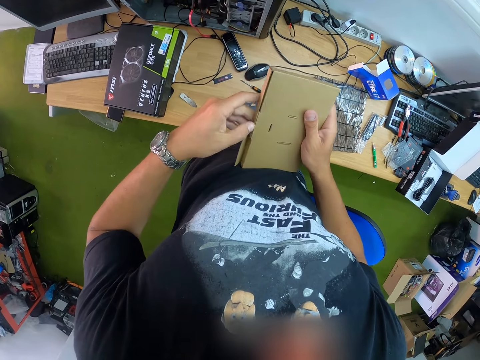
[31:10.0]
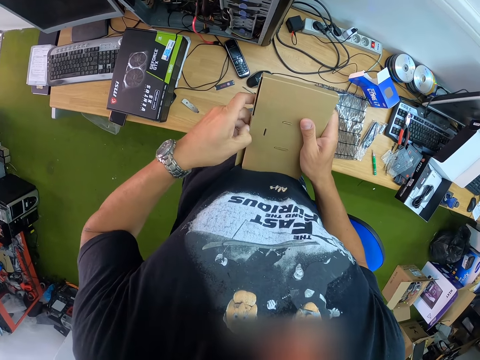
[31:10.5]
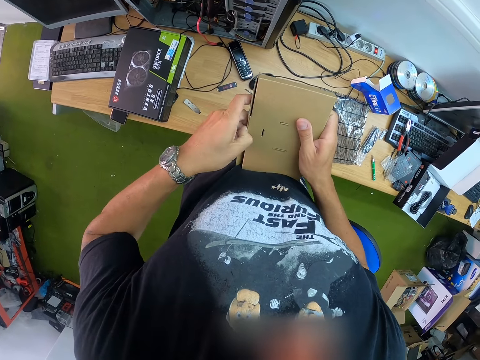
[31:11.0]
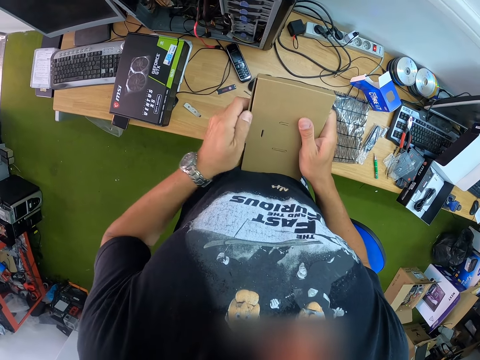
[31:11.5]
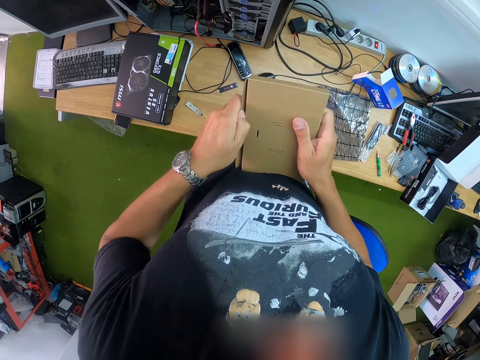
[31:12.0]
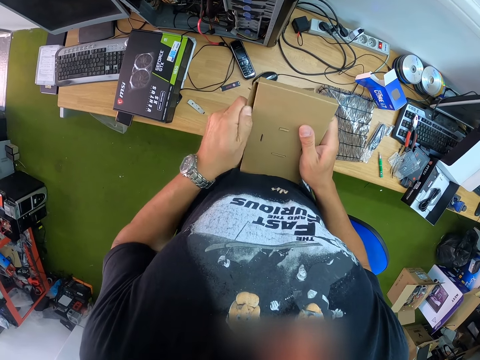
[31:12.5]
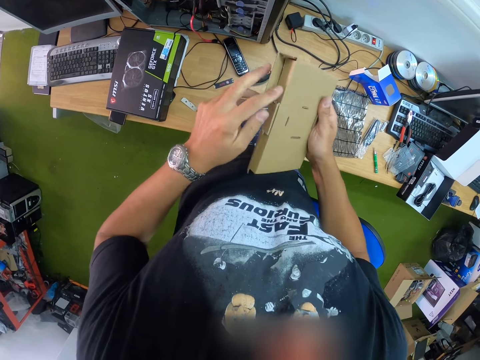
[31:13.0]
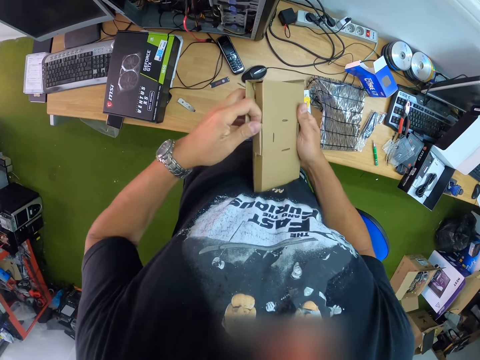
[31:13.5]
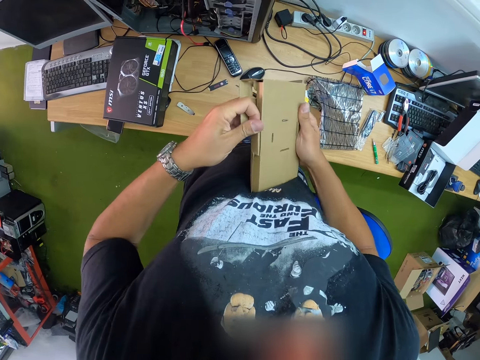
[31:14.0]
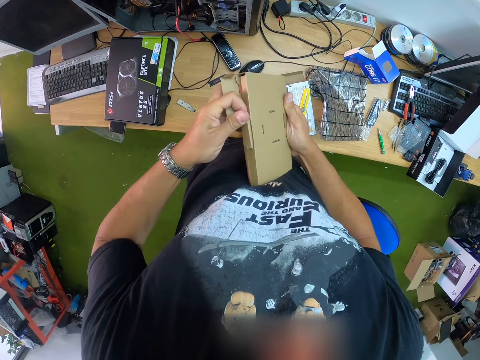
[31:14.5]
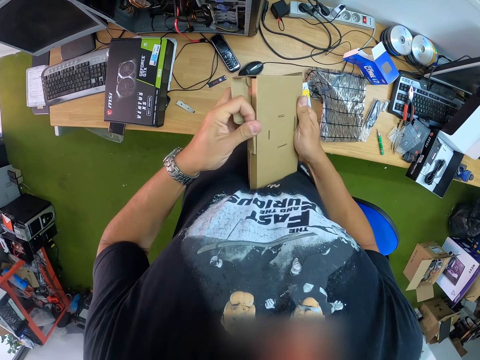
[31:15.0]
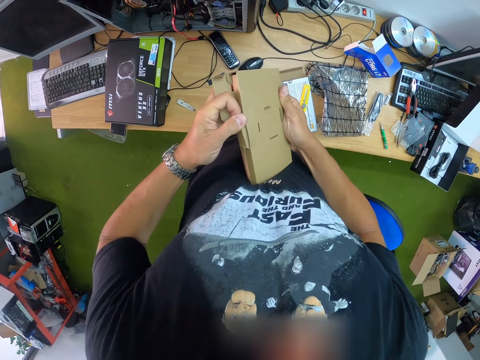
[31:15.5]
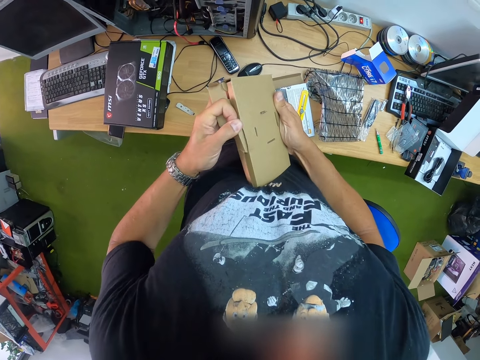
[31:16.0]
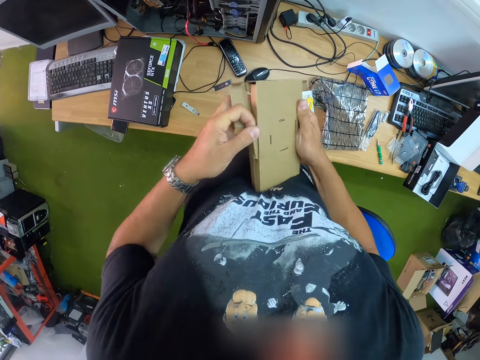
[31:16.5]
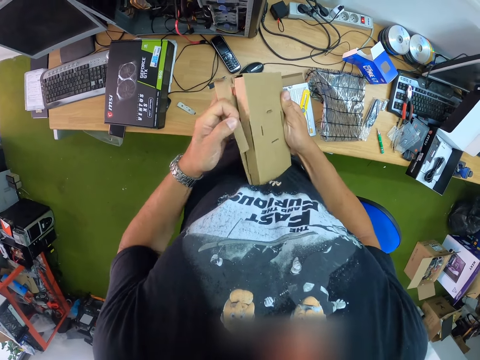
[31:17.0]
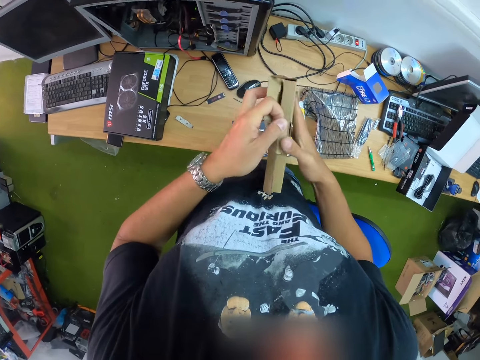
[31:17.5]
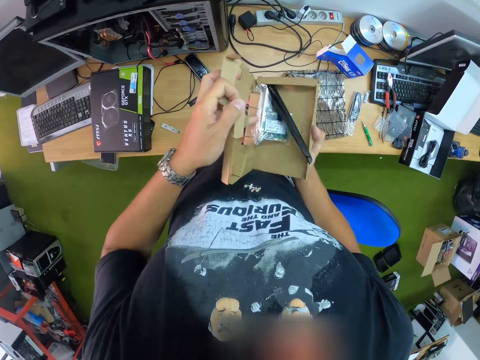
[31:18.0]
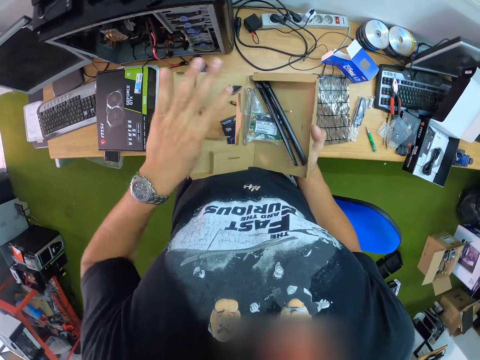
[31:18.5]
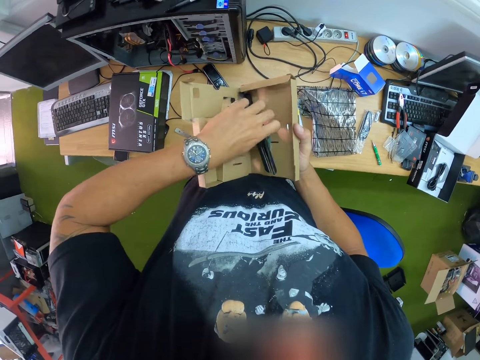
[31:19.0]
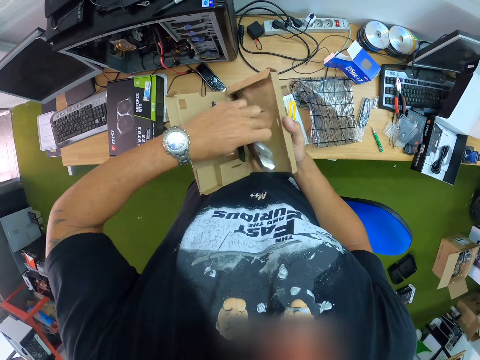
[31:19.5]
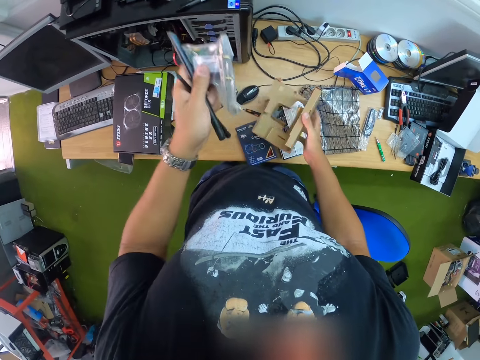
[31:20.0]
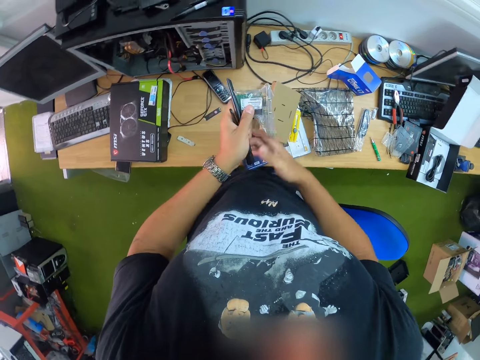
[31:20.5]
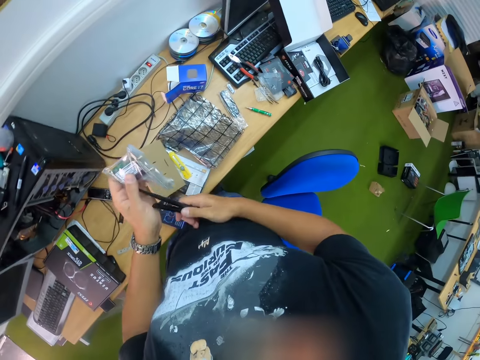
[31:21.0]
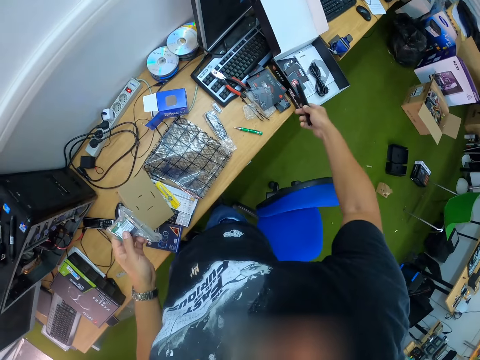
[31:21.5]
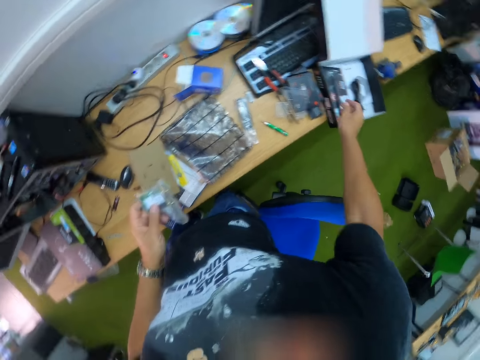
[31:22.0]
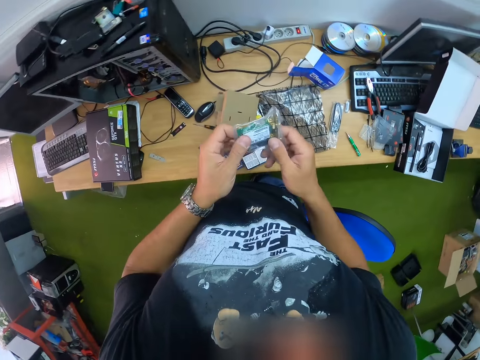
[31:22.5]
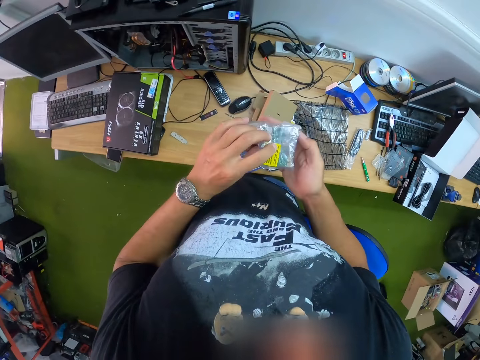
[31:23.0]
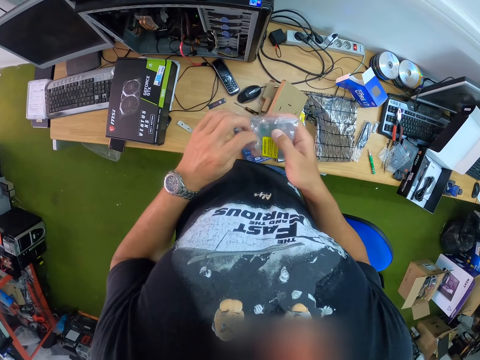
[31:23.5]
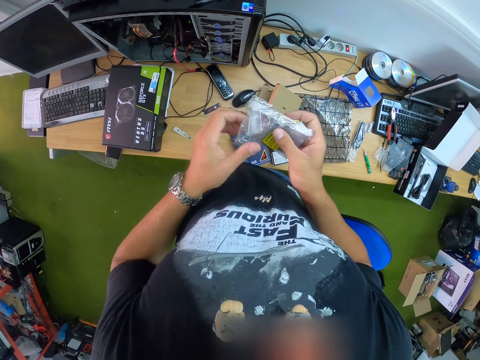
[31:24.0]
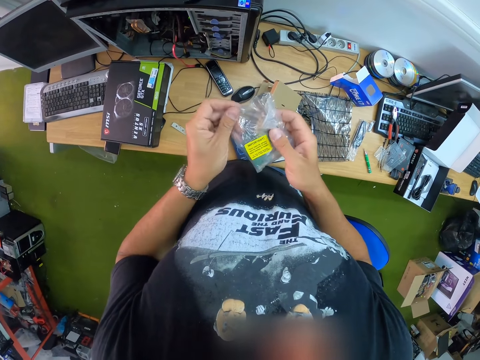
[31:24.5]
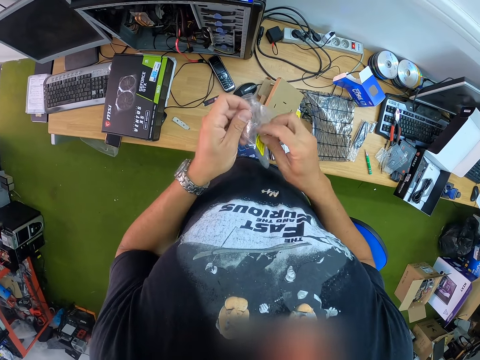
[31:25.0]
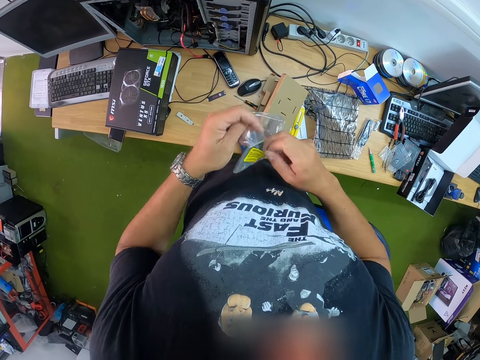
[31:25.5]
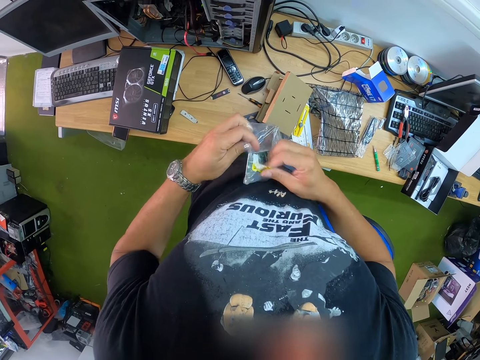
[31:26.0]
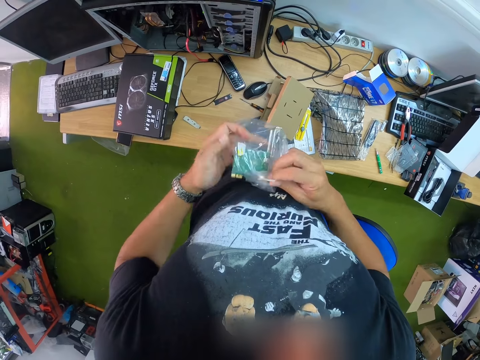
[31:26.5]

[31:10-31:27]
The camera wearer opens the box with both hands. He holds the box with his right hand. He picks up sticks and a plastic bag from the box with his left hand. He drops the box in his right hand on the table. He passes the sticks from his left hand to his right hand. He picks up something. He drops the sticks in his right hand on the table. He holds the plastic bag with both hands. He opens the plastic bag with both hands.

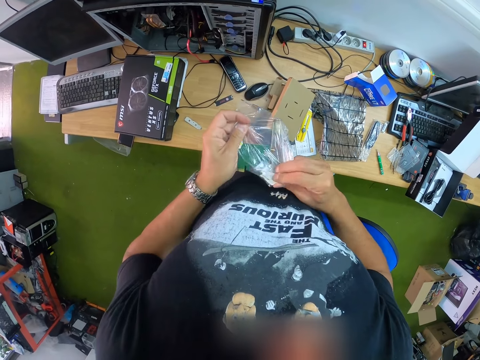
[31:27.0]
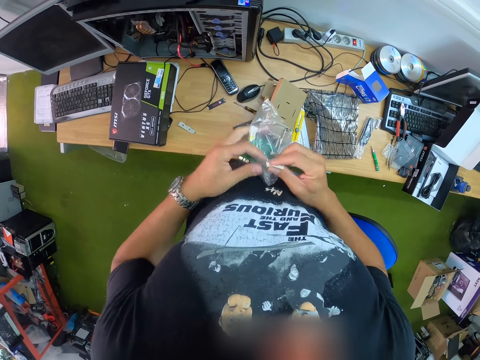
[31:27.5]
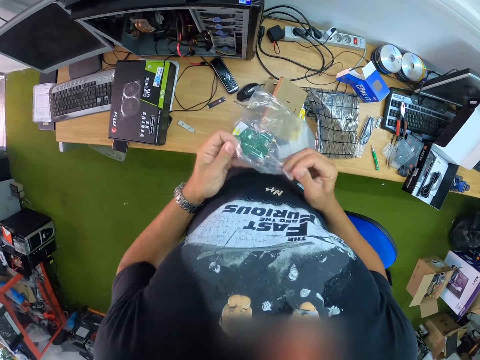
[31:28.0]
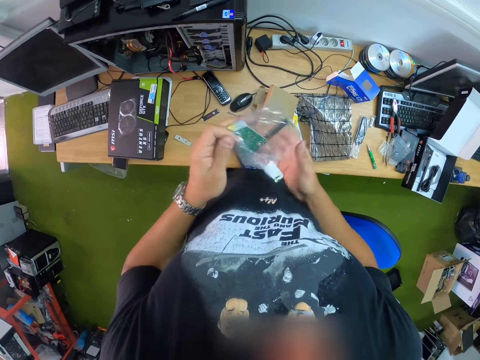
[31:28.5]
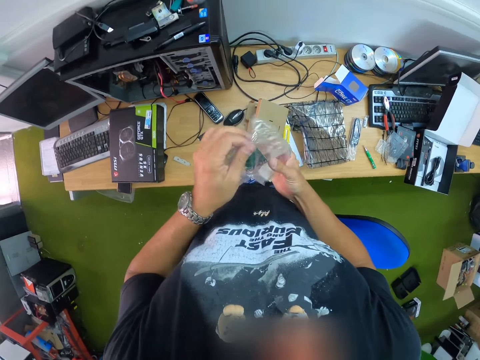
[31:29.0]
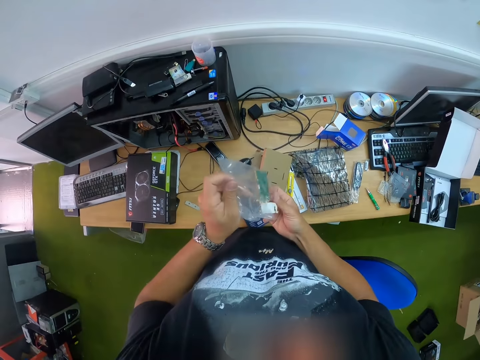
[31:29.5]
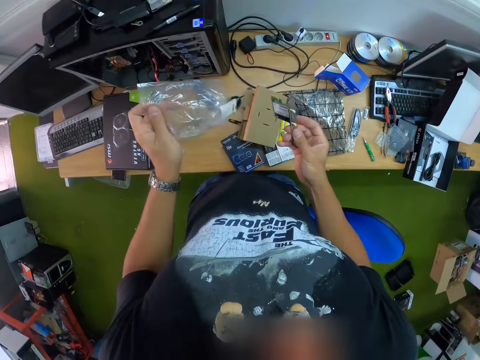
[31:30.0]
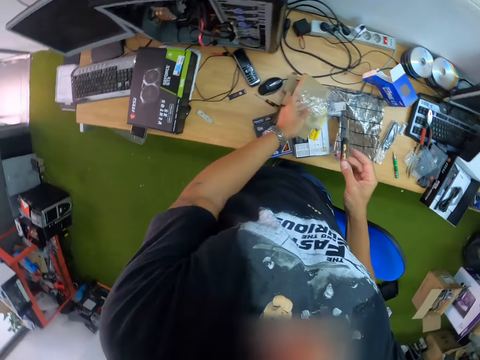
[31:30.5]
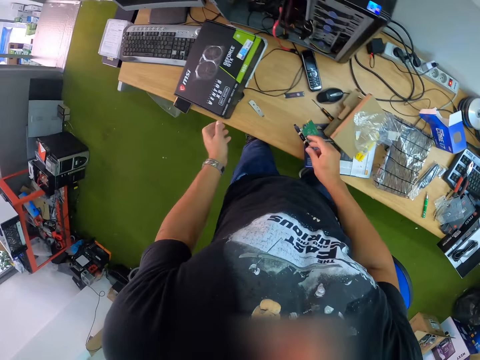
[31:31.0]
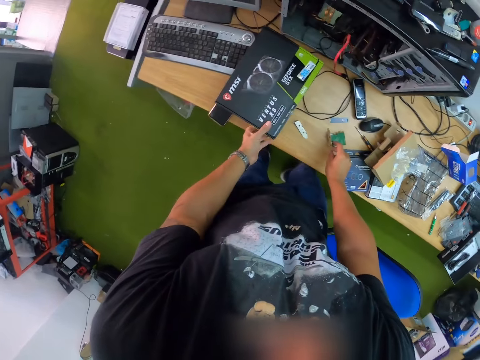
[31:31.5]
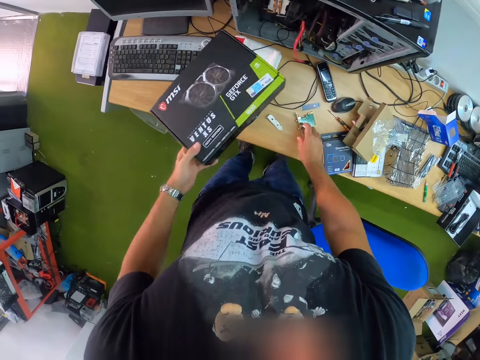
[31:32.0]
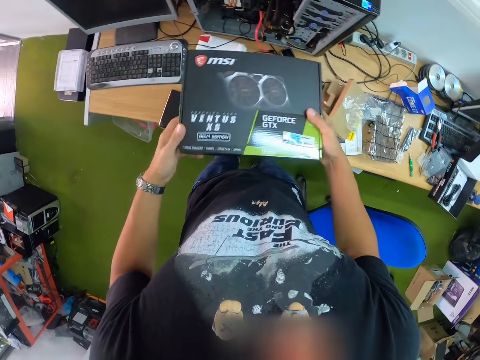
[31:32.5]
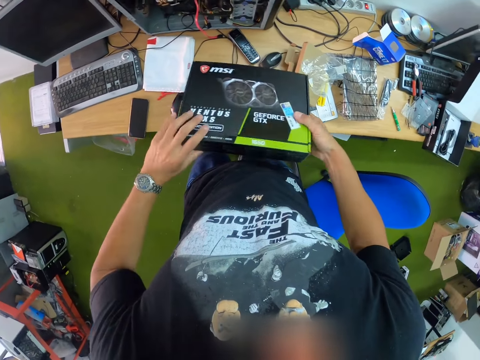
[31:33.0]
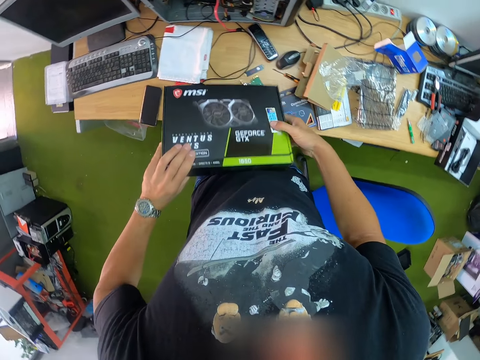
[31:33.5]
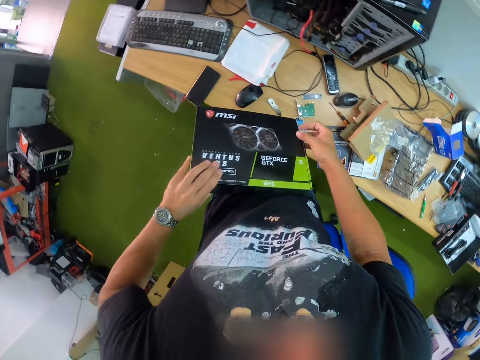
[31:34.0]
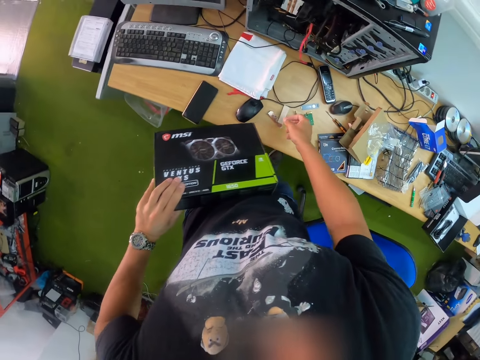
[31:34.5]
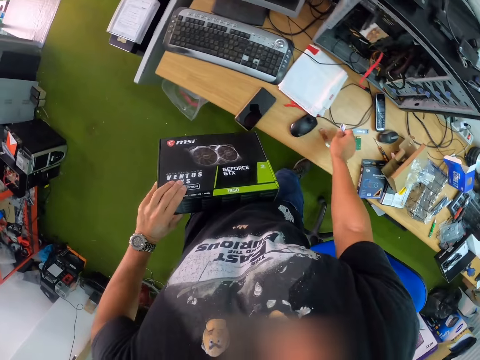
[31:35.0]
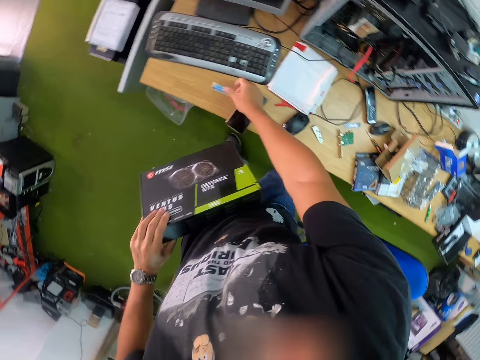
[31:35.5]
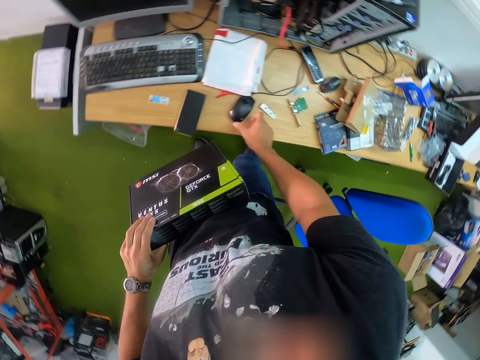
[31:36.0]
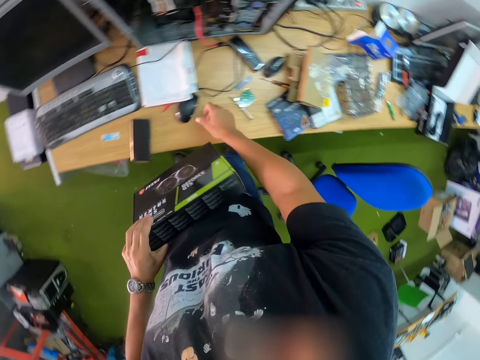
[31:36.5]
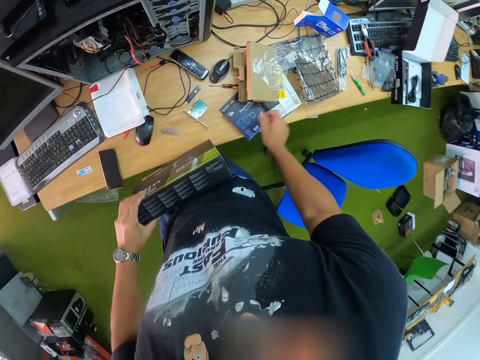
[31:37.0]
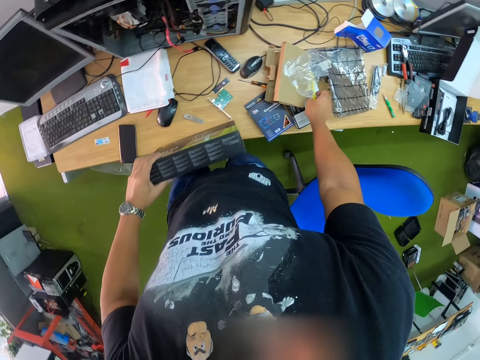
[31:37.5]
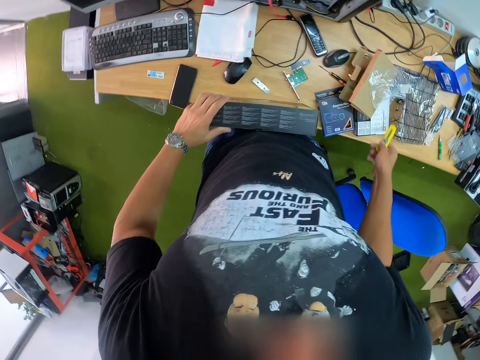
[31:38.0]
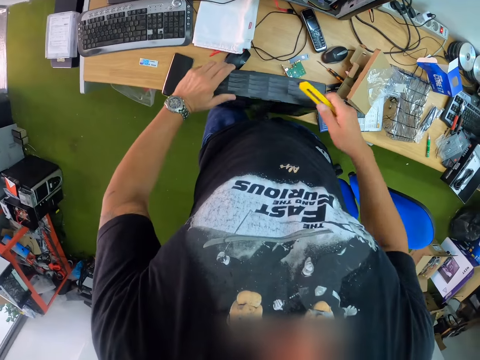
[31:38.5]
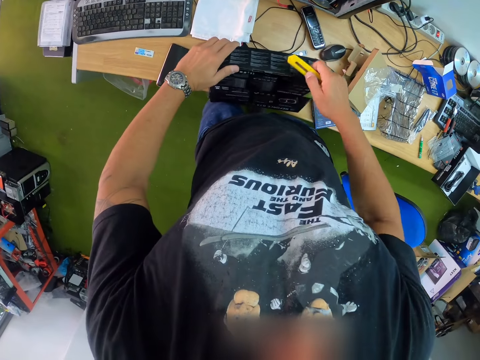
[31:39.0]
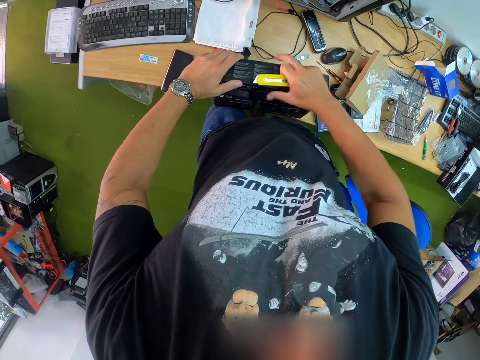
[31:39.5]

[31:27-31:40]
The camera wearer holds the plastic bag with his left hand. He removes a panel from the nylon with his right hand. He drops the nylon on the table with his left hand. He drops the panel on the table with his right hand. He picks up a graphics card pack or box from the table with his left hand. He holds the box with both hands. He removes a label on the graphics card pack with his right hand. He picks up a paper on the table. He places the label on the table with his right hand. He adjusts a mouse on the table with his right hand. He picks up a blade on the table with his right hand. He cuts the graphics card pack with the blade in his right hand.
